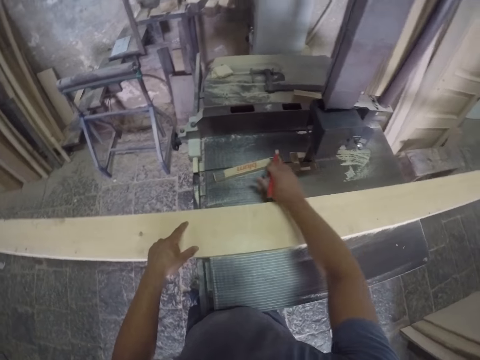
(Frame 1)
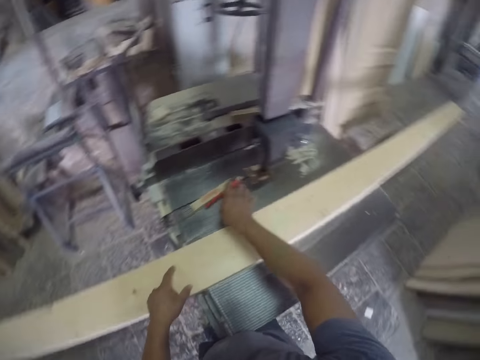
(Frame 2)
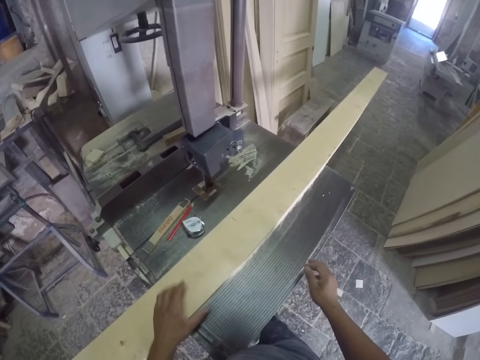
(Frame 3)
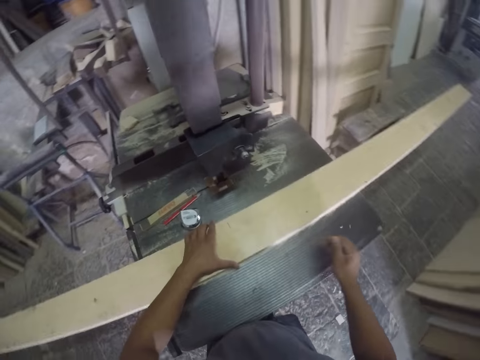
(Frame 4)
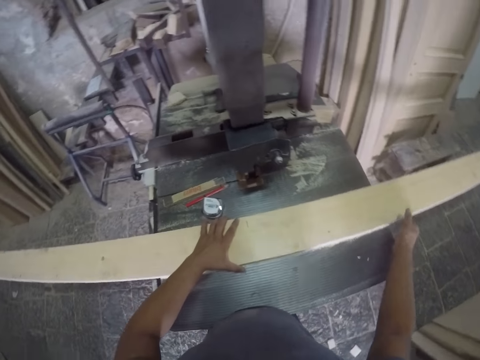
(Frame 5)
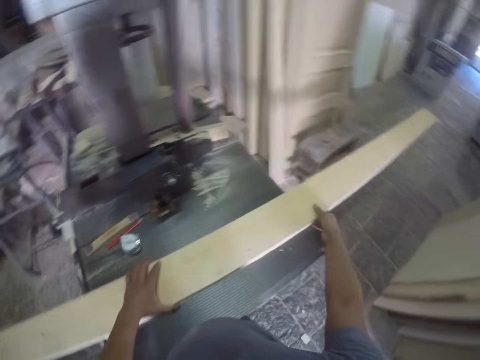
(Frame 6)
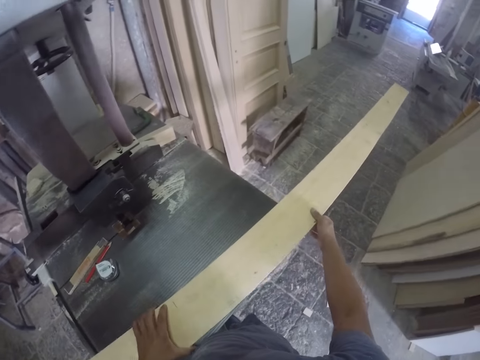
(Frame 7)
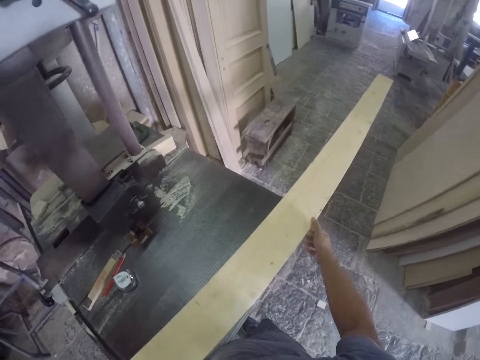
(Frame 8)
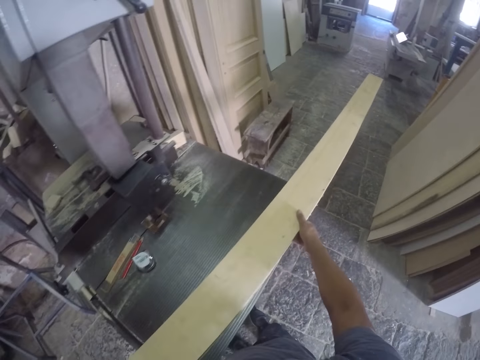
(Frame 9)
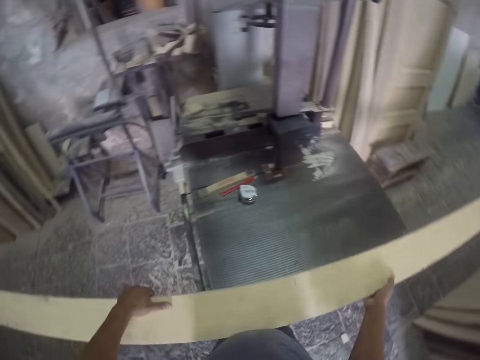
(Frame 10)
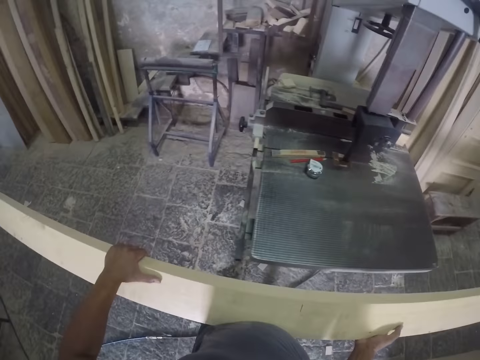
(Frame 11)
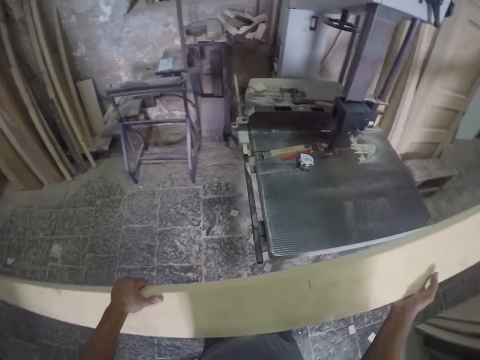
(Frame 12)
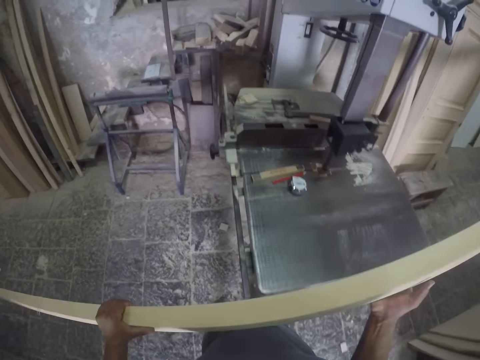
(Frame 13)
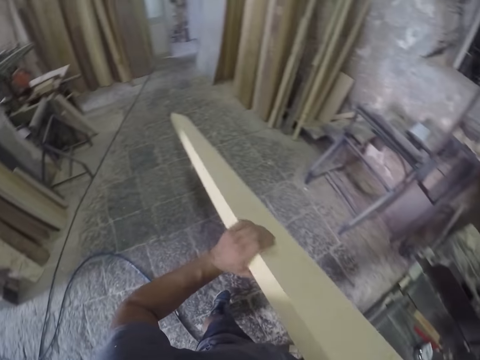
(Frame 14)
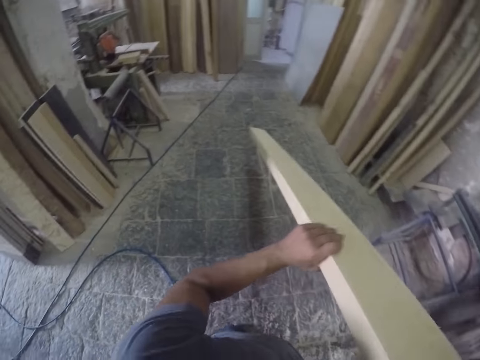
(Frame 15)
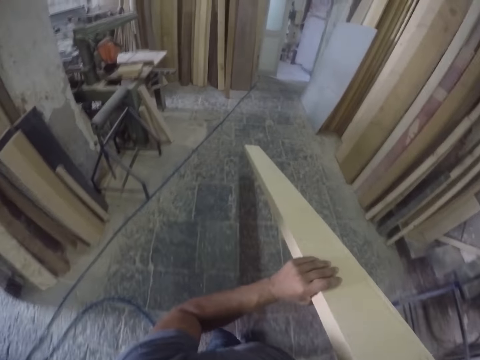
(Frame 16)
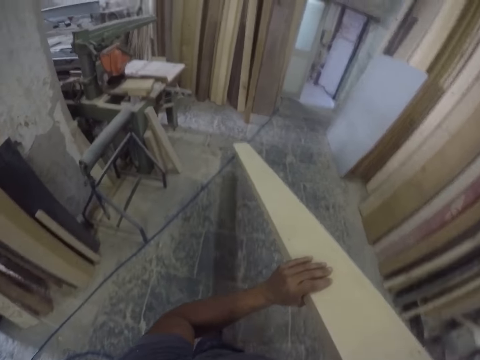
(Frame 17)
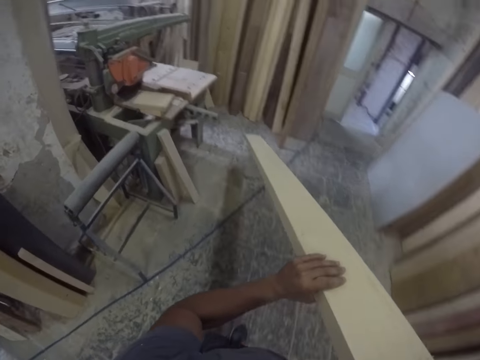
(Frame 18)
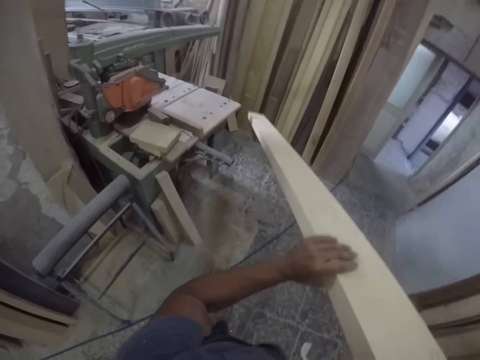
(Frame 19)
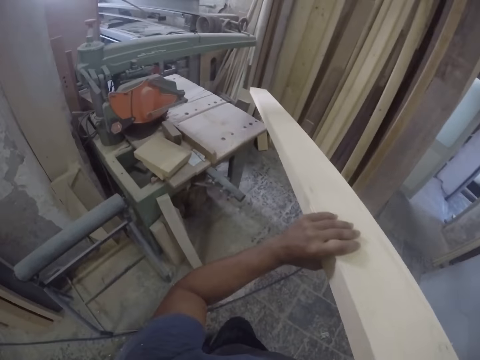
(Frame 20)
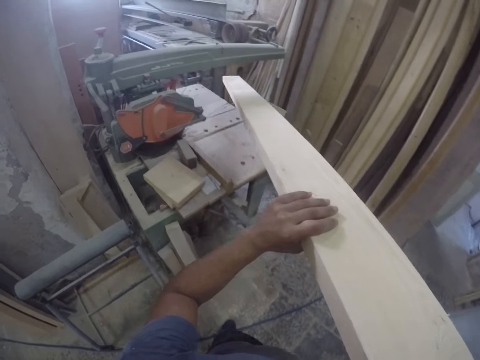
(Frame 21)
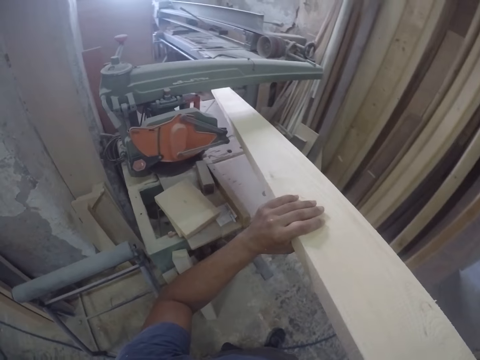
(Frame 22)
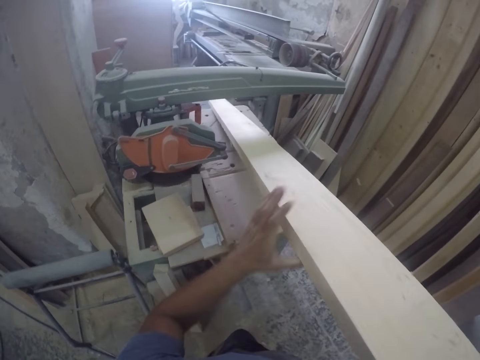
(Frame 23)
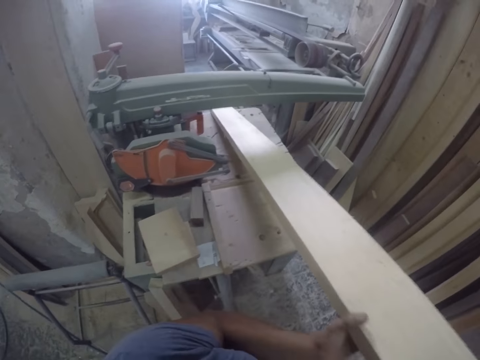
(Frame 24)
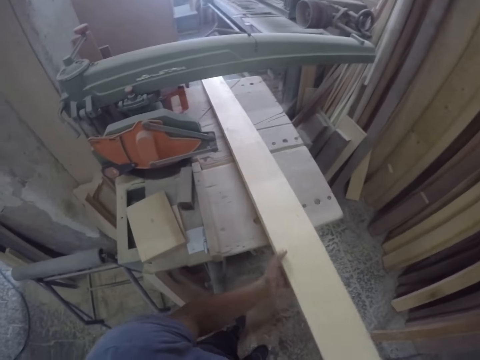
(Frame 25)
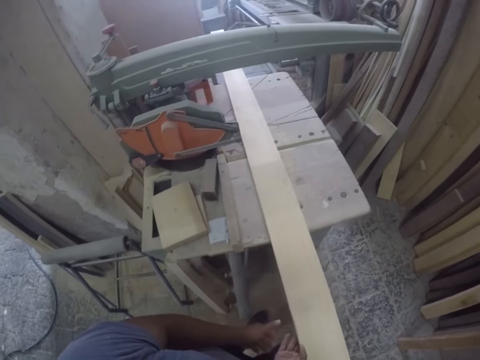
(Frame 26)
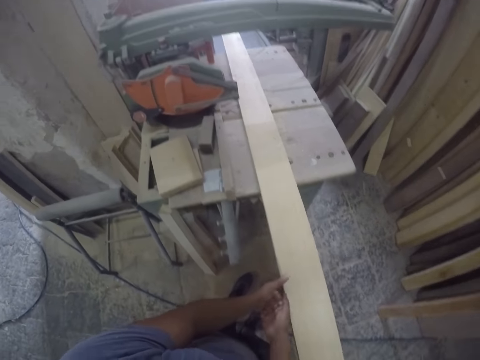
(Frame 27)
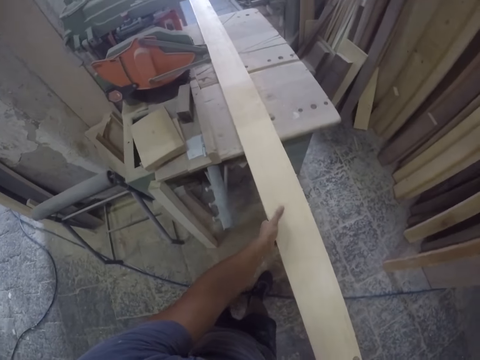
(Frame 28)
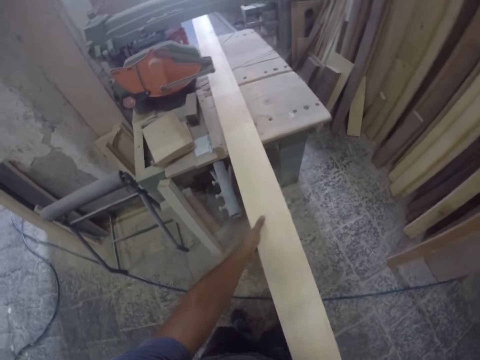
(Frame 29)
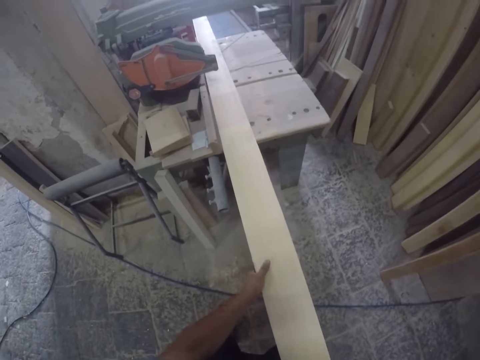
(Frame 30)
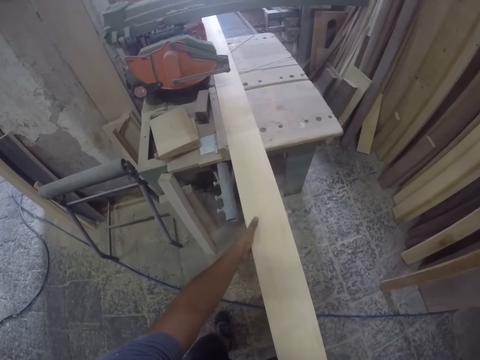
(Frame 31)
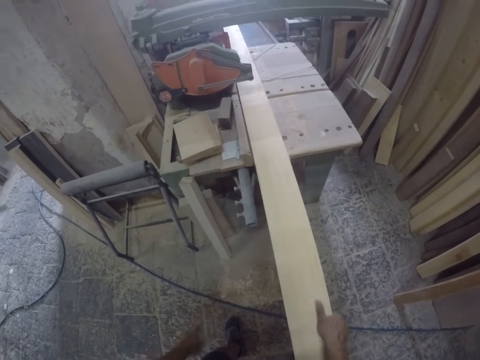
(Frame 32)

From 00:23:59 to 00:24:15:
The camera wearer puts the tape measure and pencil on the woodcutter. They move the wood. They pick up the wood and hold the wood. They turn the wood and walk on the floor in the workshop. They put the wood down. They move the wood.

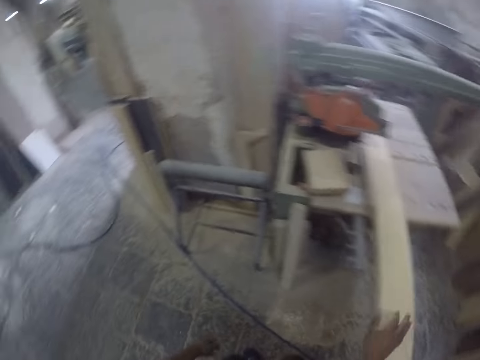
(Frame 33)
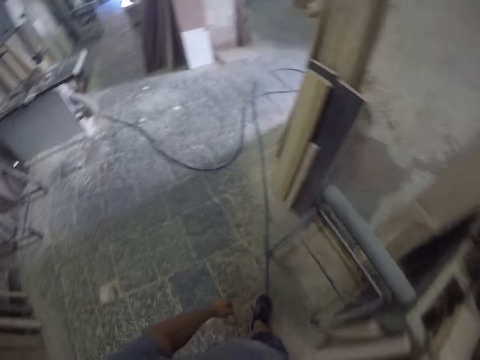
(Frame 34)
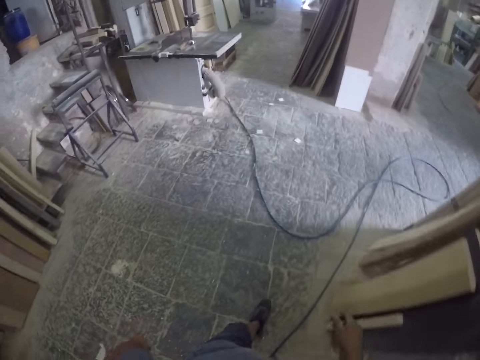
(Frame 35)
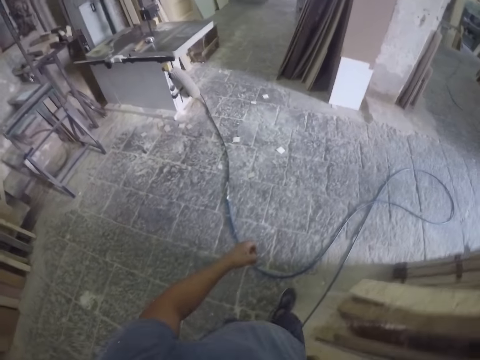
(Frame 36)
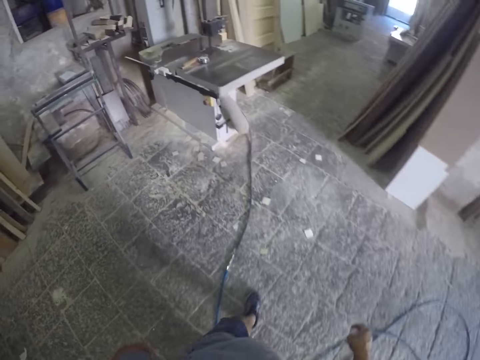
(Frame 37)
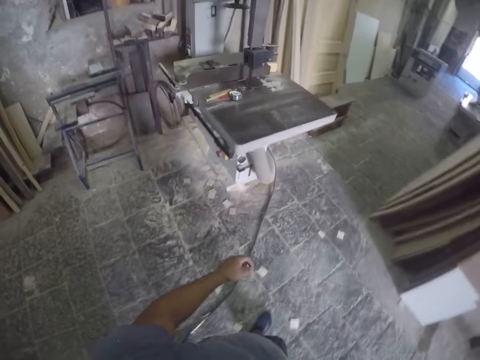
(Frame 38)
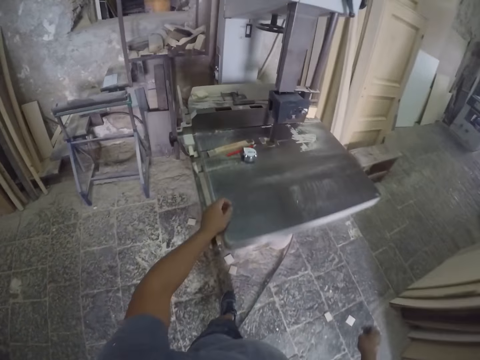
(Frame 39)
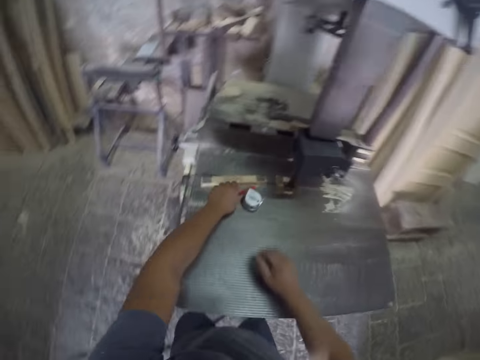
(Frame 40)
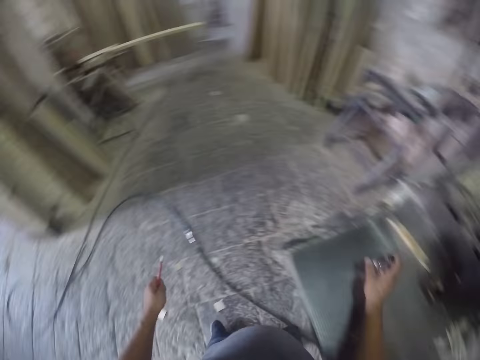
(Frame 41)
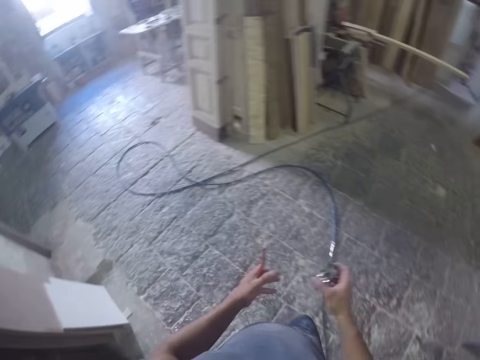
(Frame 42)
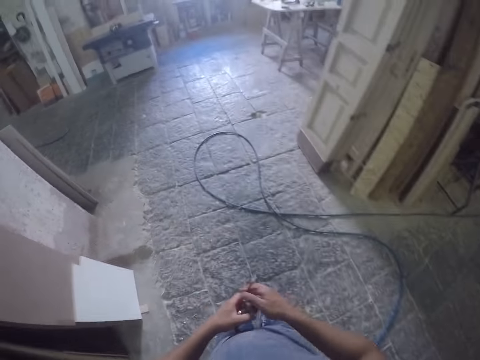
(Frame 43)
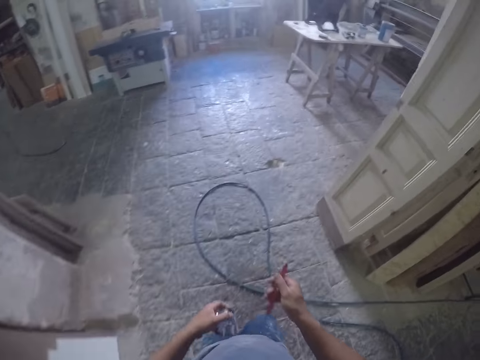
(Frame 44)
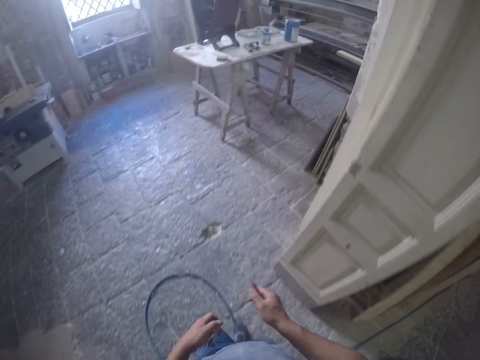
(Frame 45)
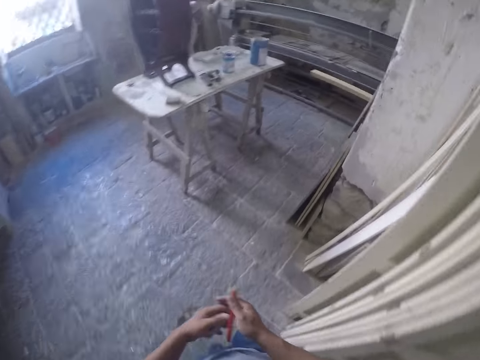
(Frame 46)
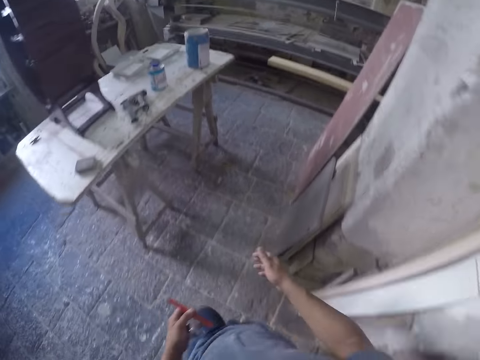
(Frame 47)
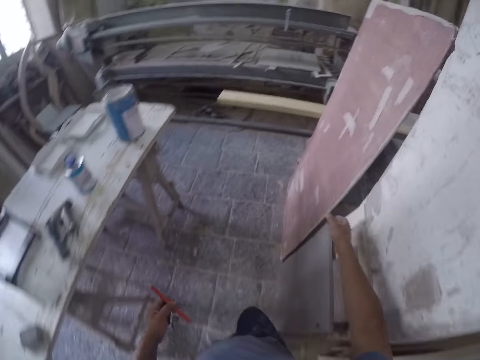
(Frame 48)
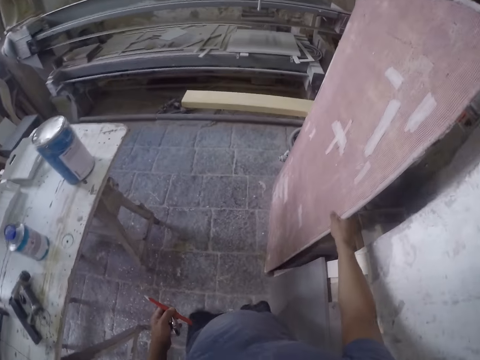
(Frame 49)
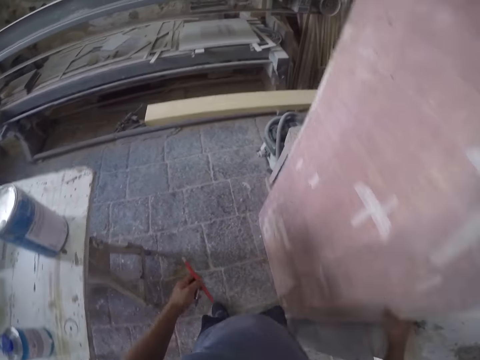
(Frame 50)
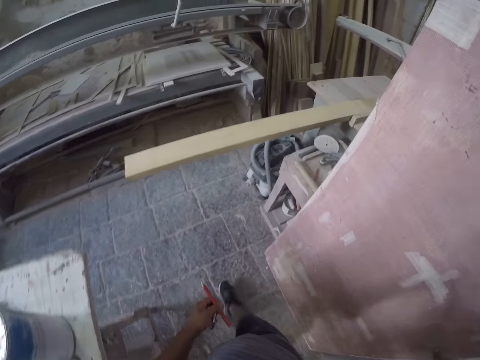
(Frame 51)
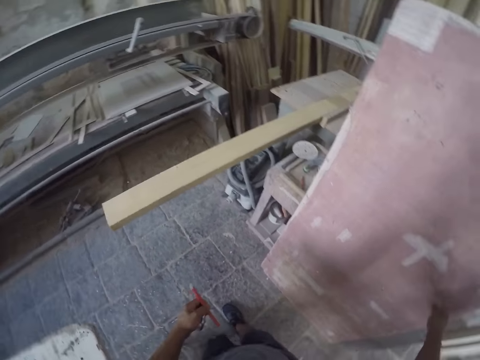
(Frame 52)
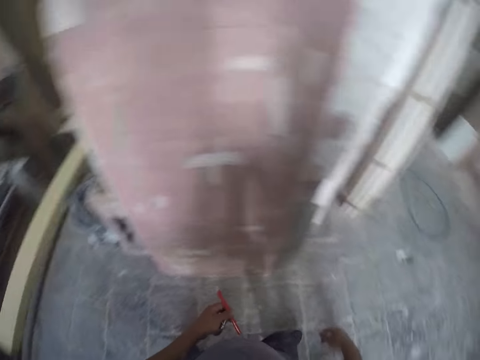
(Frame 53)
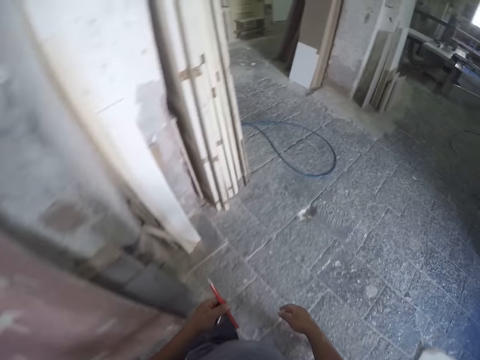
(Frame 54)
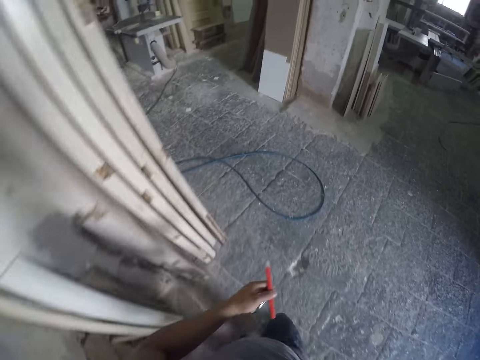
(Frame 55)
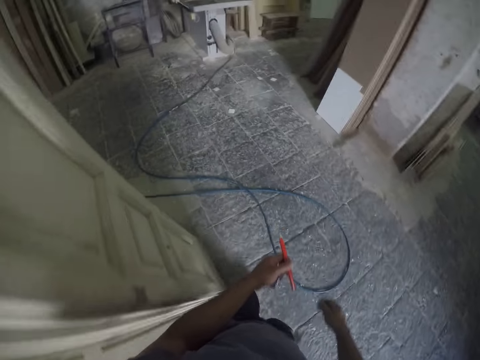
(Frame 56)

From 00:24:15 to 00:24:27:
The camera wearer walks toward the machine. They pick up the pencil and the tape measure from the woodcutter. They walk in the workshop. They move the wood. They walk toward the wood.
